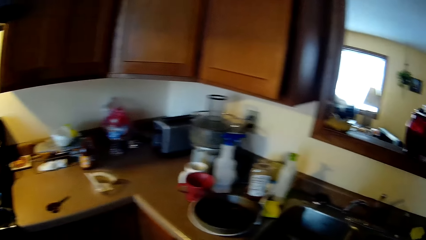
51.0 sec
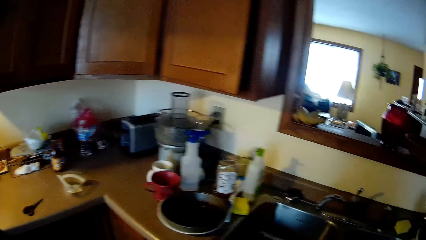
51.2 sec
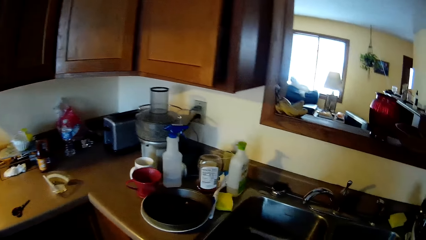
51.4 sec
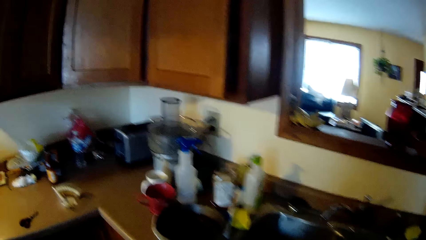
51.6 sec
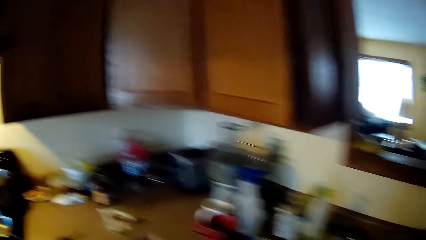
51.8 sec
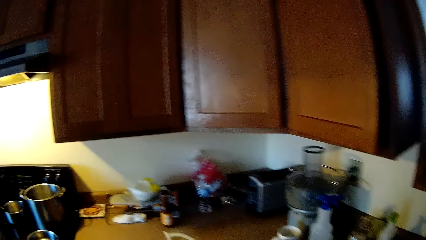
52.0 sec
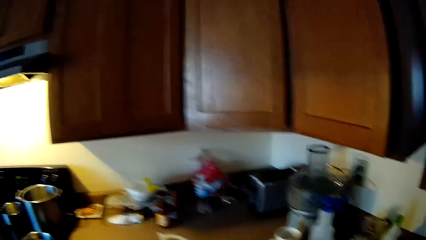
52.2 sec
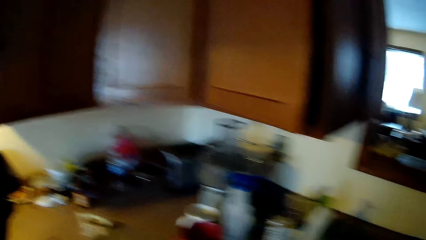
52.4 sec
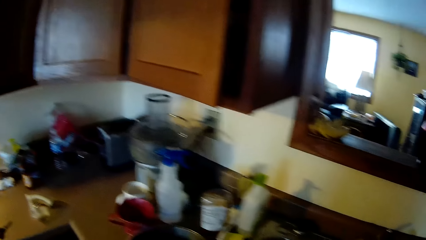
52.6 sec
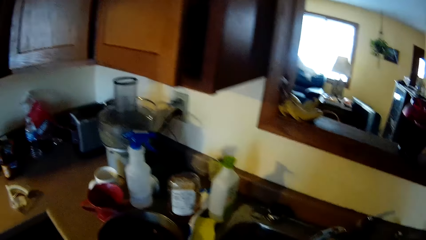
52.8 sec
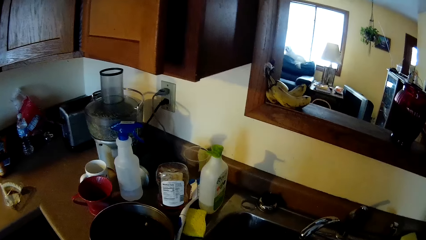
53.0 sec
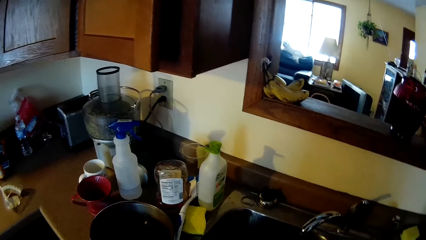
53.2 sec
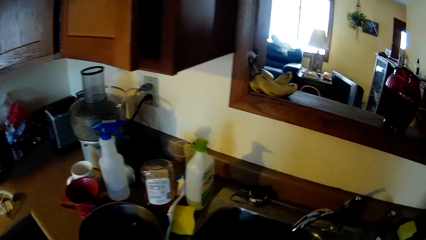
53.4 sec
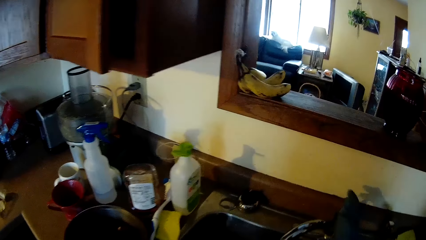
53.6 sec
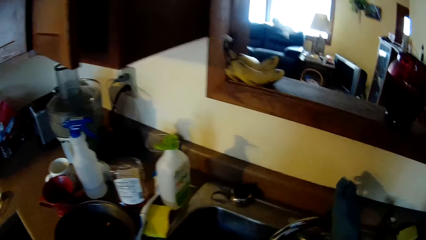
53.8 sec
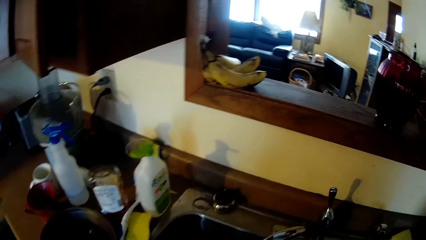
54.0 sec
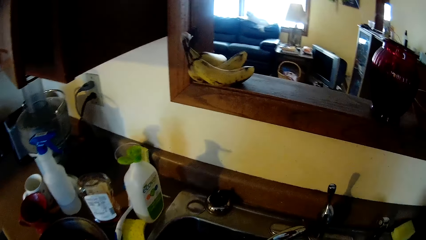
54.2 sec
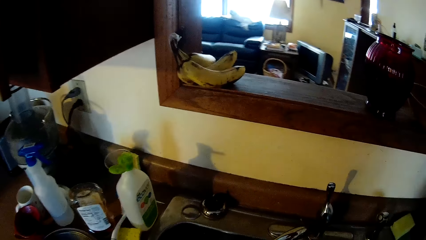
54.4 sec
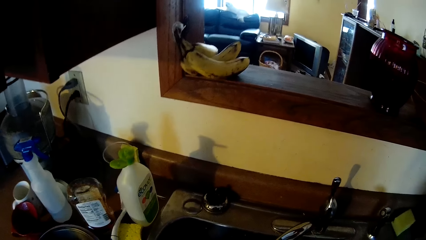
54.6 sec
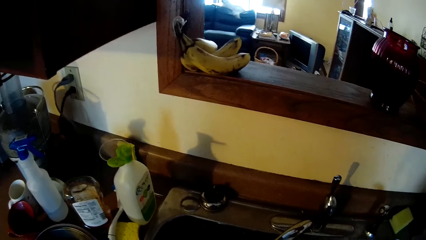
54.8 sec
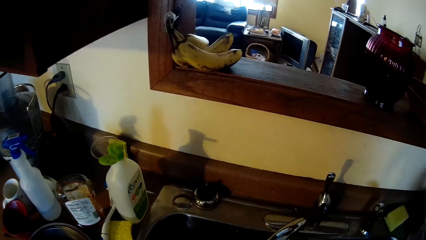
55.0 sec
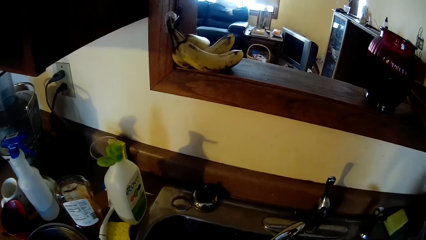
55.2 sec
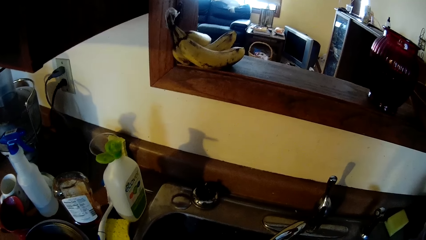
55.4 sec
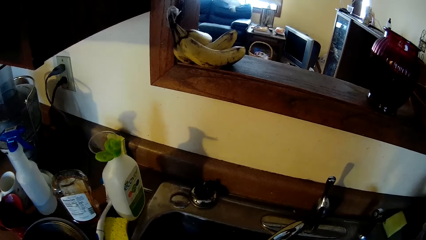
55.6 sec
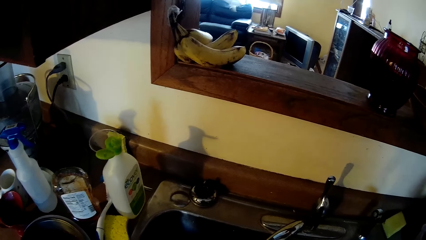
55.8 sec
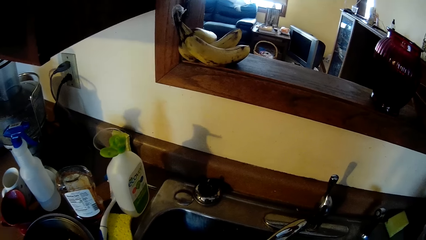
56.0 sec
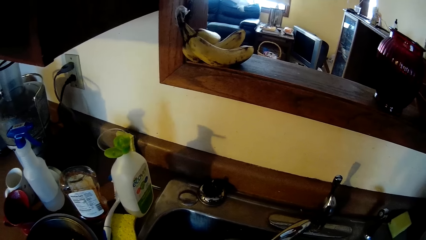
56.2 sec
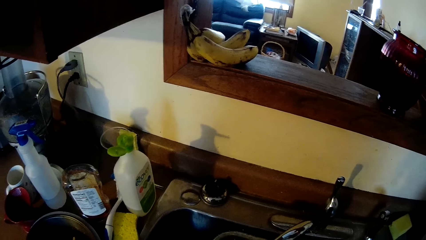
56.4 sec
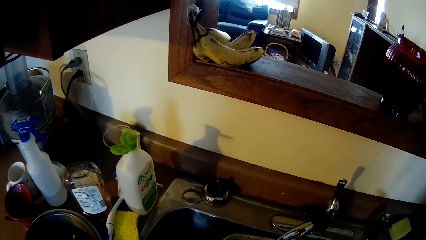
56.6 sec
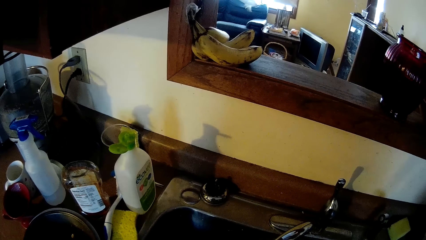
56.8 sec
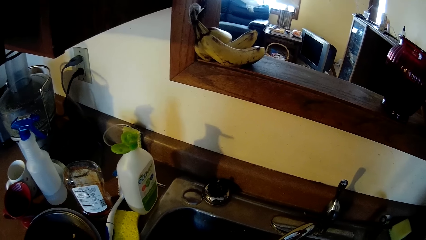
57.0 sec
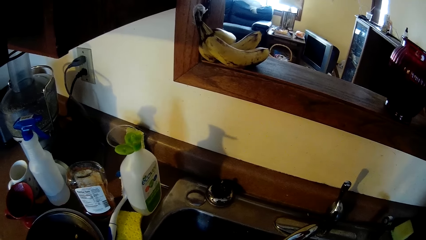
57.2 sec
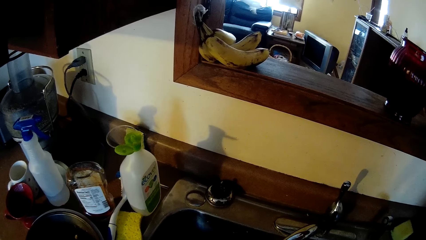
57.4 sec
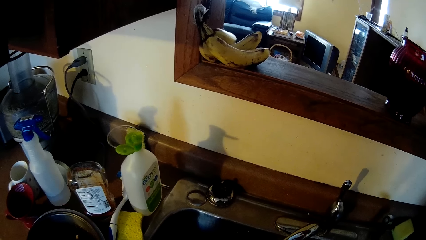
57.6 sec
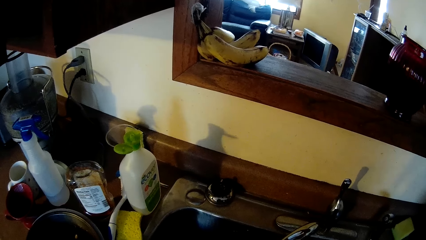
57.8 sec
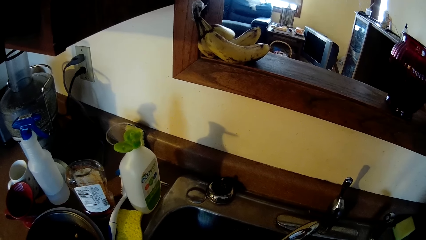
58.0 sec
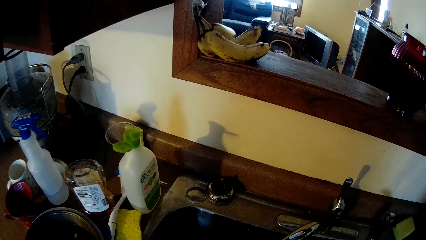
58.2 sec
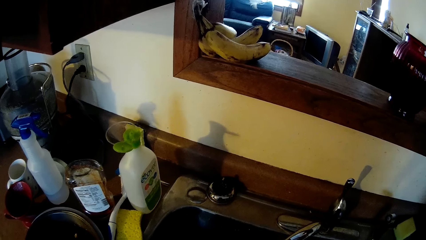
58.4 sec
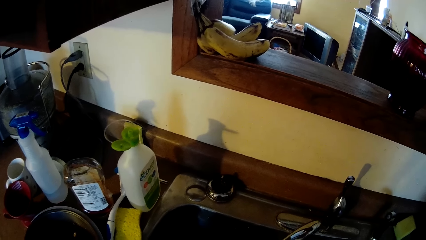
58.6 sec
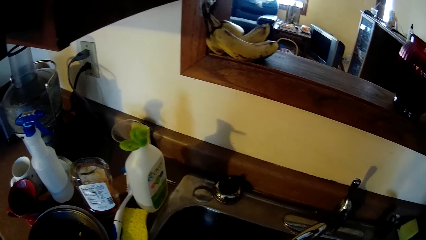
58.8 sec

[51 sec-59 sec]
The camera wearer turns on a tap in the kitchen sink with her gloved right hand.

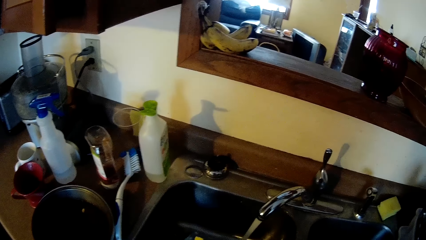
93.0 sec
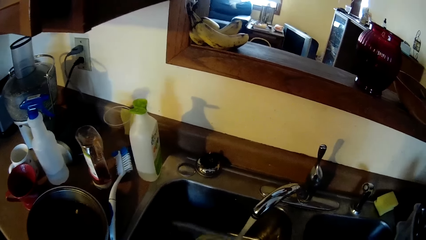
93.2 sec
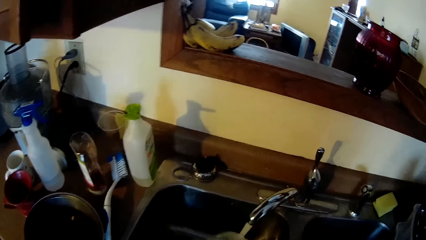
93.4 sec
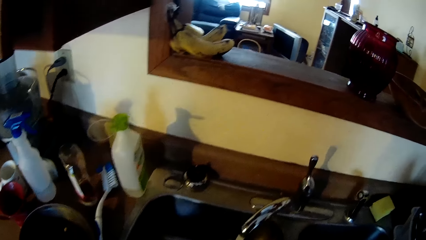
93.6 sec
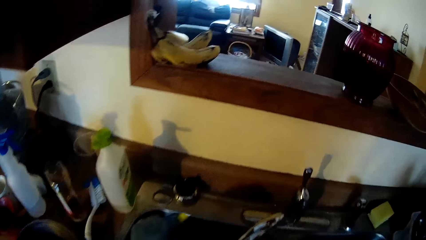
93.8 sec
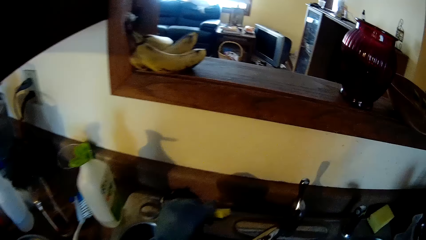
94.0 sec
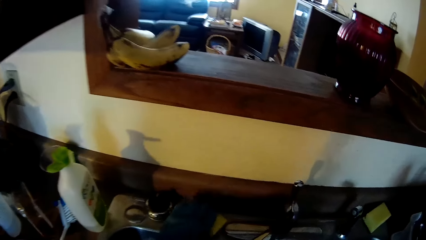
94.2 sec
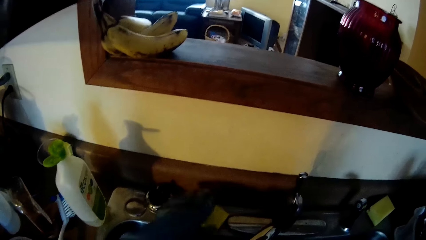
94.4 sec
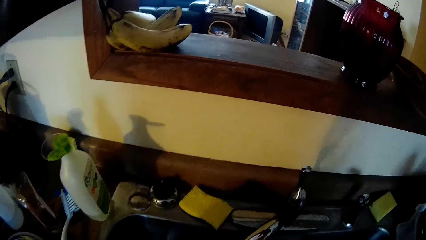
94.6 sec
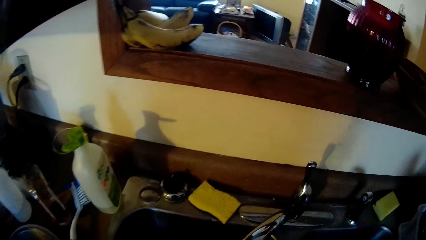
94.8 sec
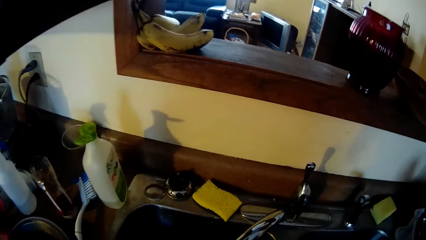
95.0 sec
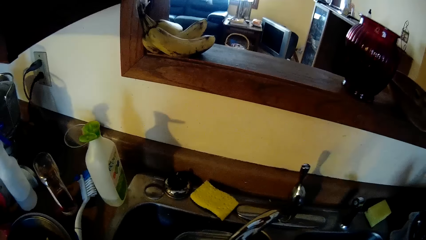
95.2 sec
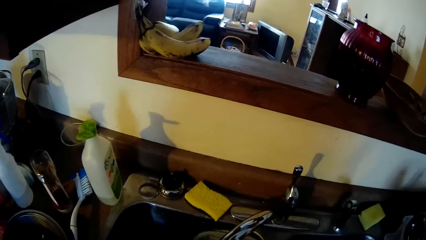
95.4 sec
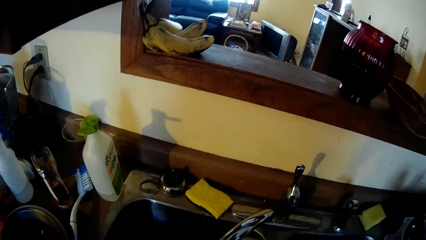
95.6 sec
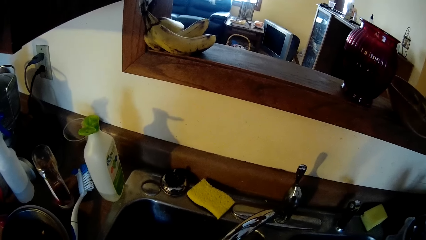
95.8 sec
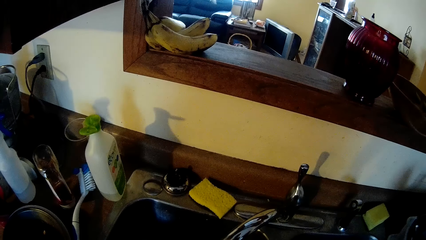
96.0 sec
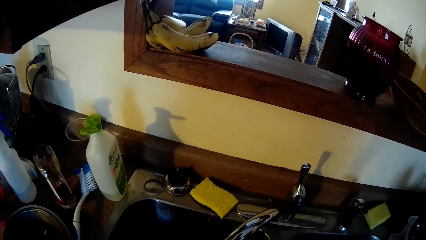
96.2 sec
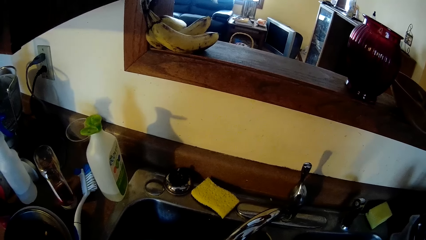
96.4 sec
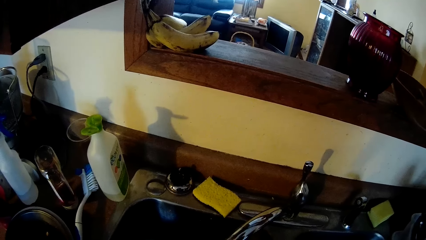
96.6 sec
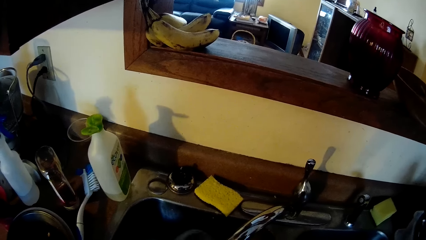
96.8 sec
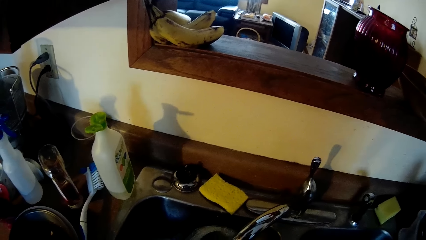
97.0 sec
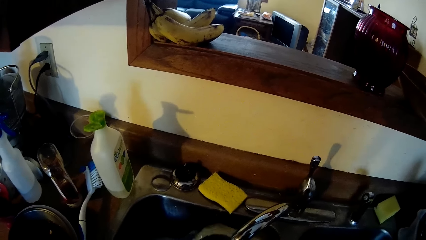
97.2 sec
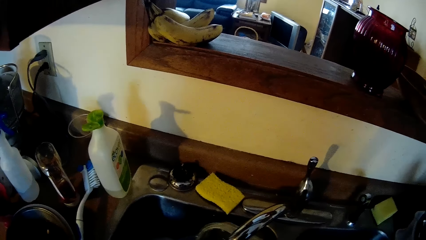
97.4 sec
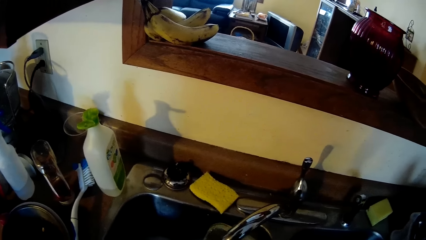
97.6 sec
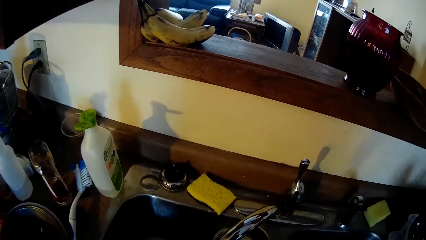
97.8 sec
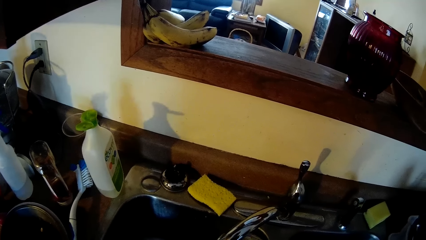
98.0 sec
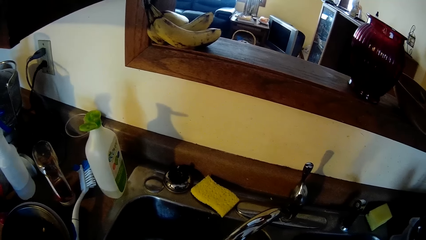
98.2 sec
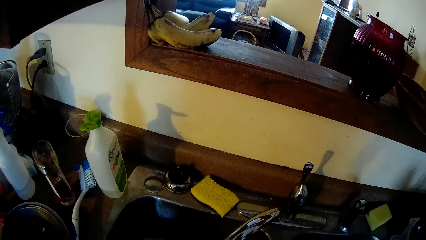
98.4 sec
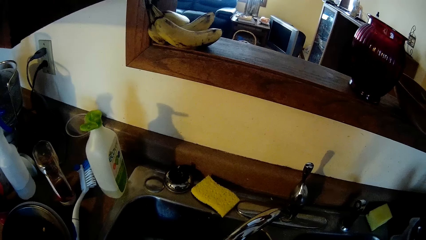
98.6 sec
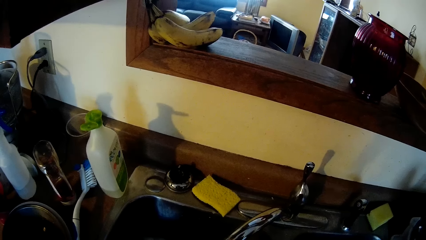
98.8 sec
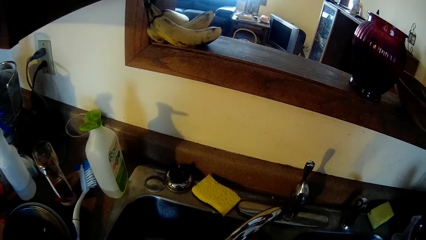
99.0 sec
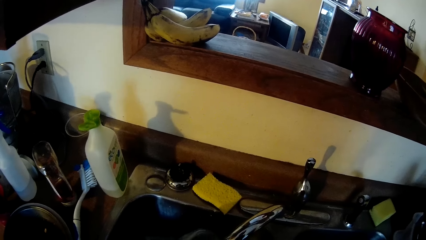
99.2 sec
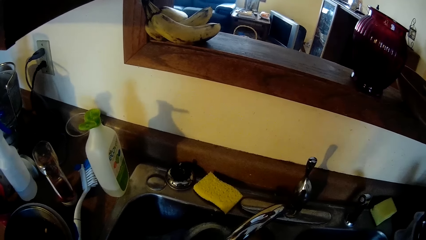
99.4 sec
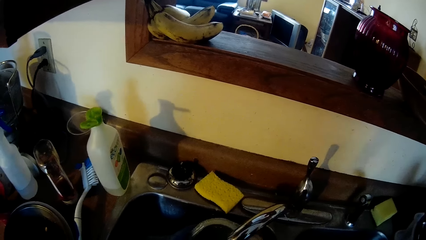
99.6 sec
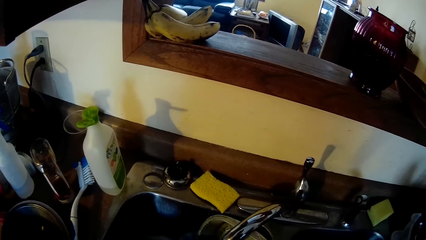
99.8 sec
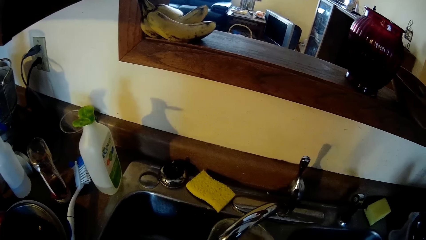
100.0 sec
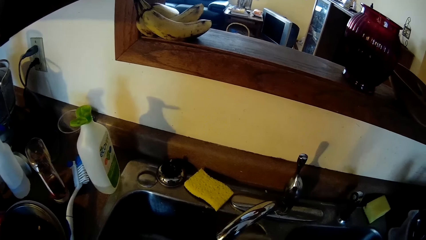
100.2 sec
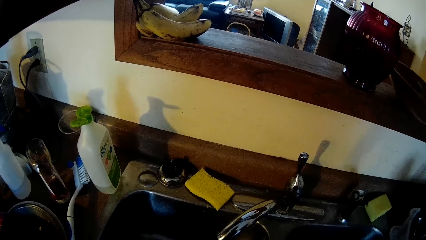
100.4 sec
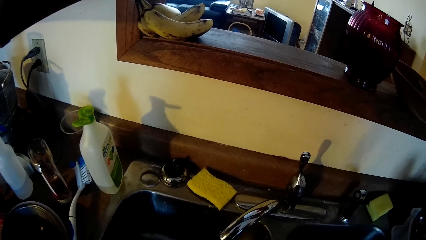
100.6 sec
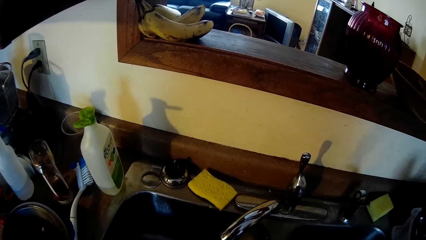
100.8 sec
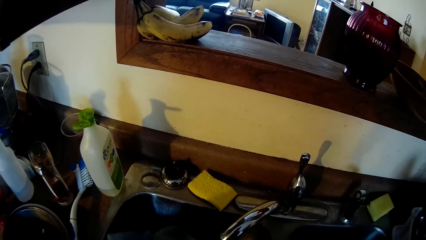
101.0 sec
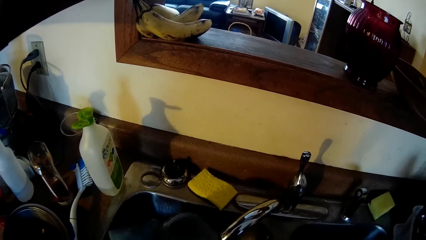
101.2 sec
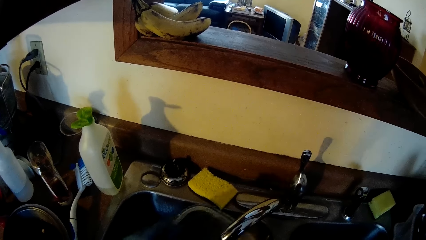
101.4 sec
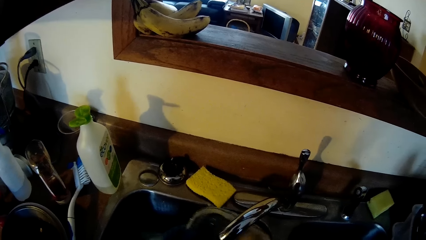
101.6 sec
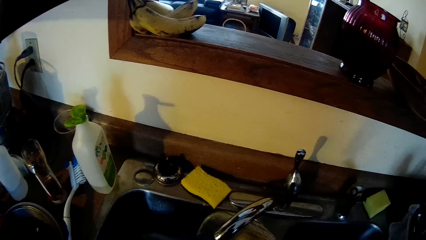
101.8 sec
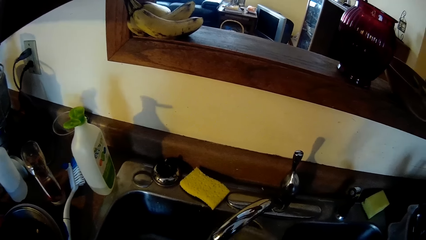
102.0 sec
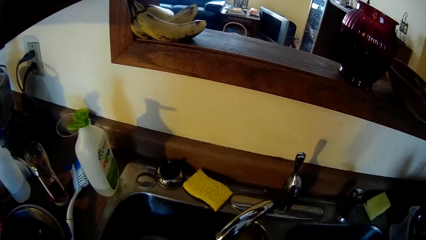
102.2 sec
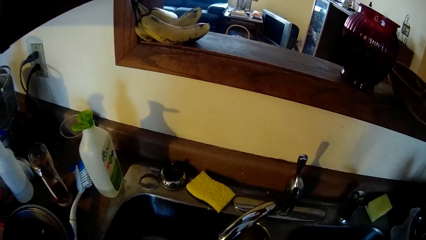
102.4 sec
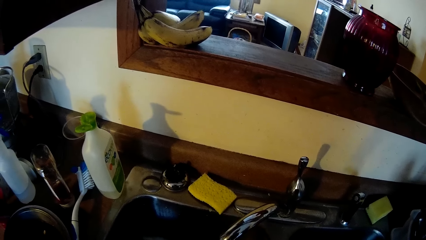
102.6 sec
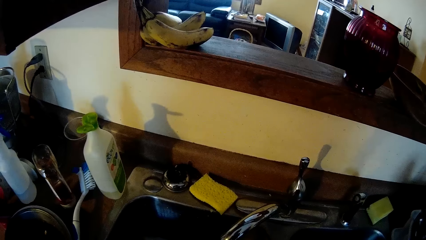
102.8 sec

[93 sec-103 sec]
The camera wearer drops a washing sponge on the kitchen sink beside the tap with her gloved left hand. She rinses a bowl under the tap water with her right hand.
